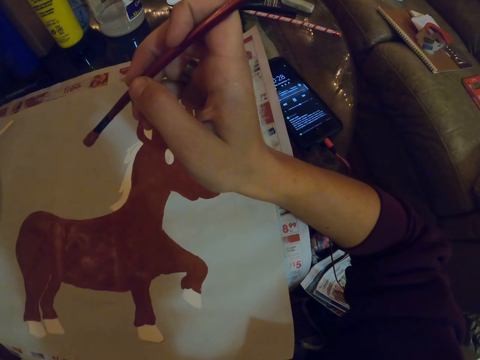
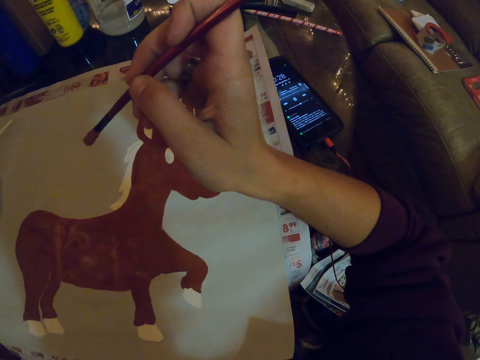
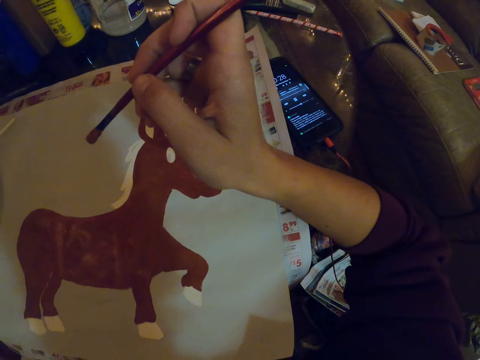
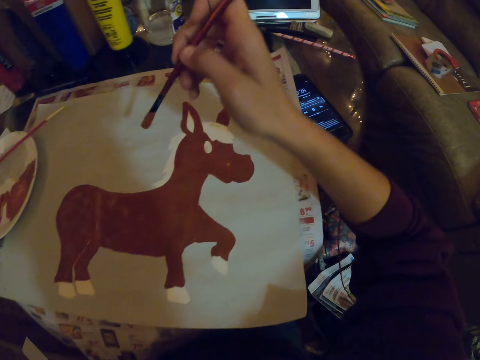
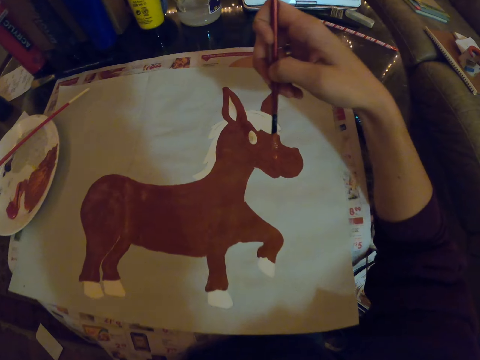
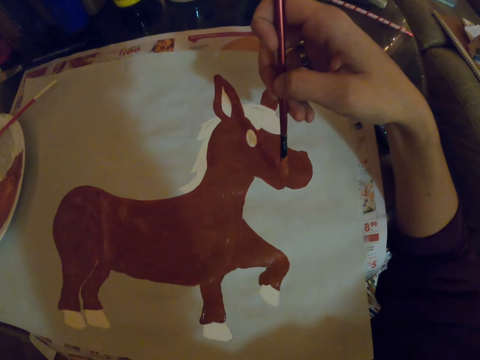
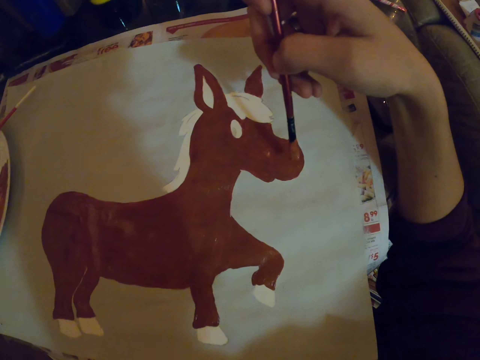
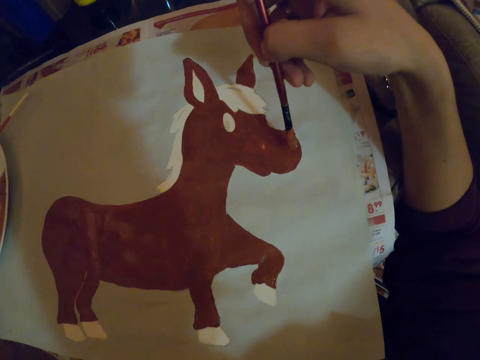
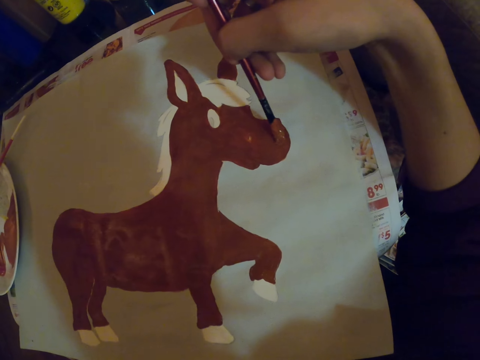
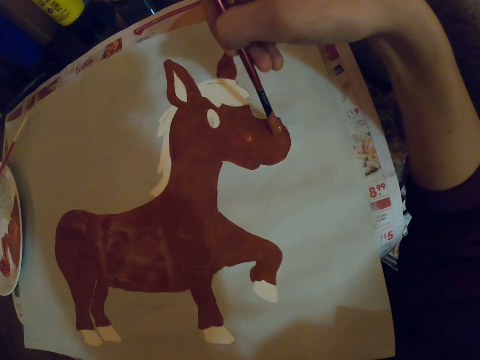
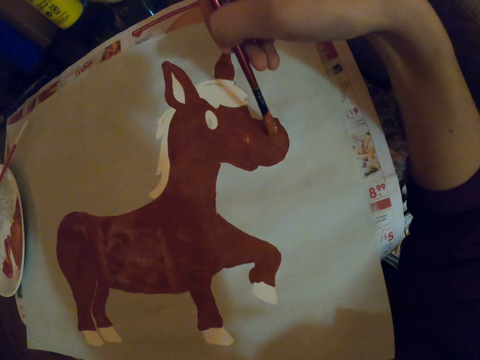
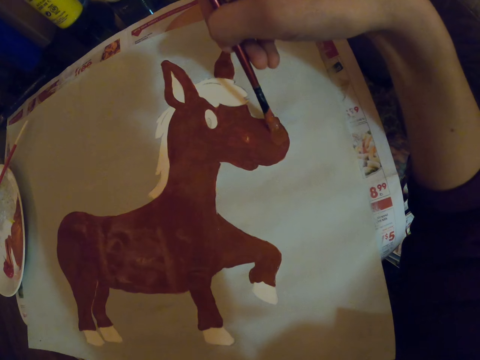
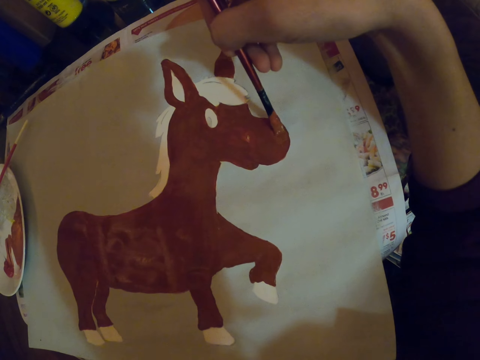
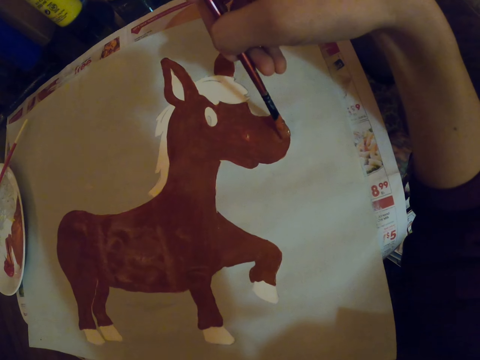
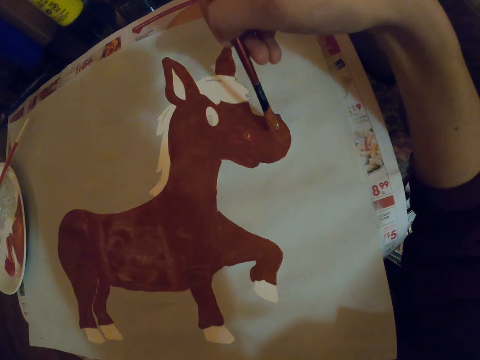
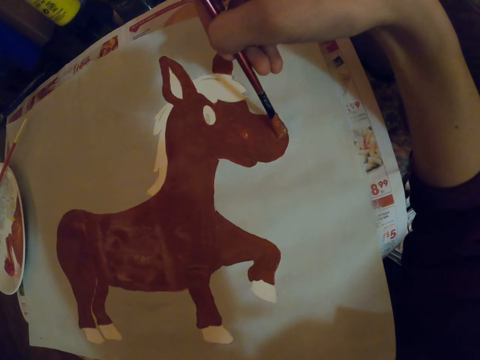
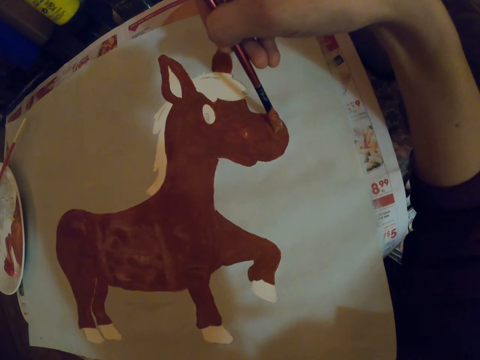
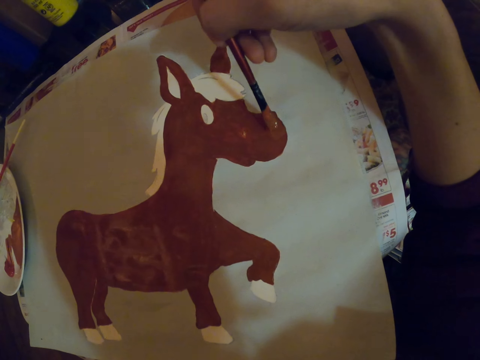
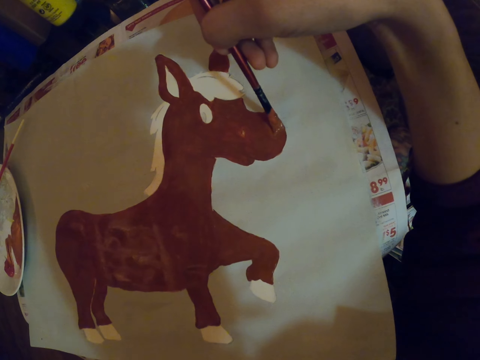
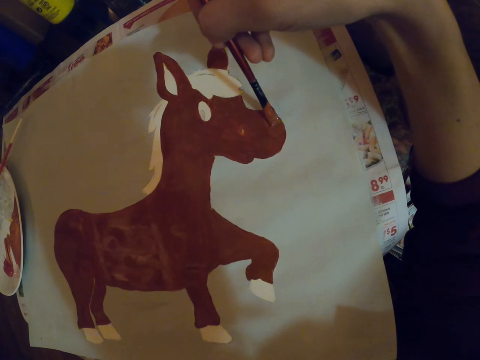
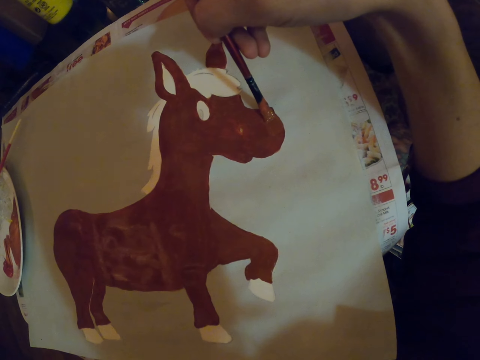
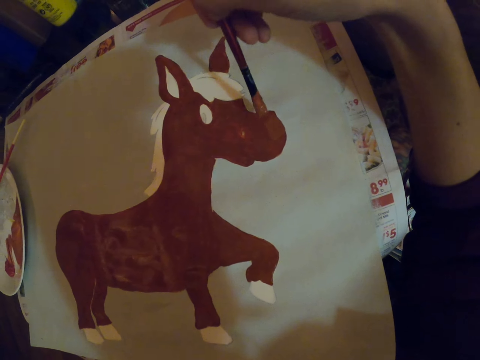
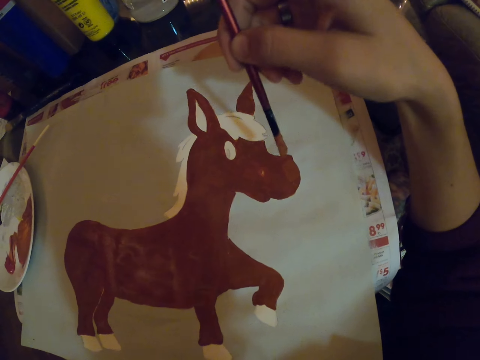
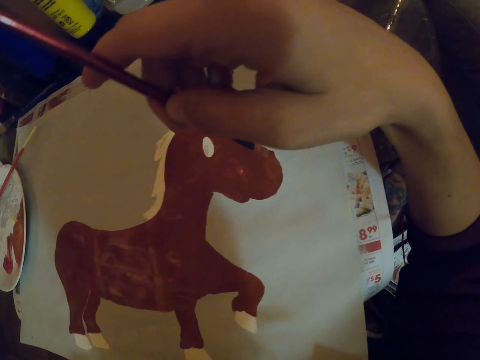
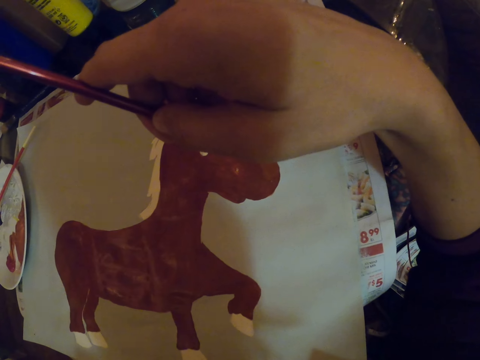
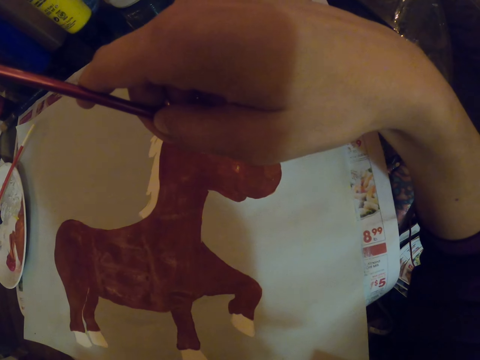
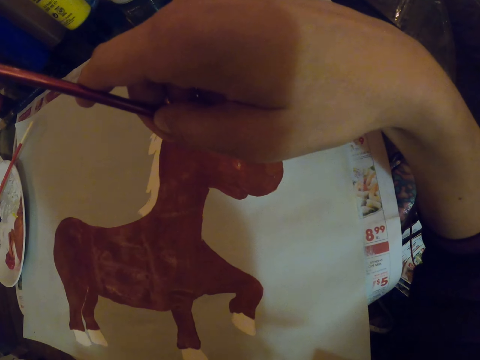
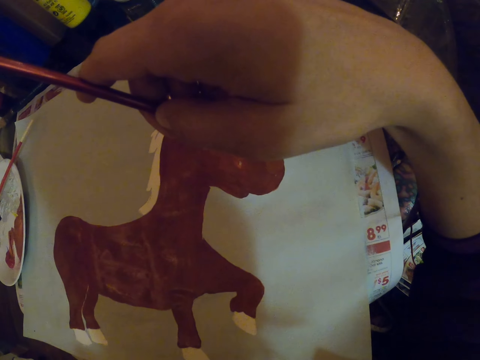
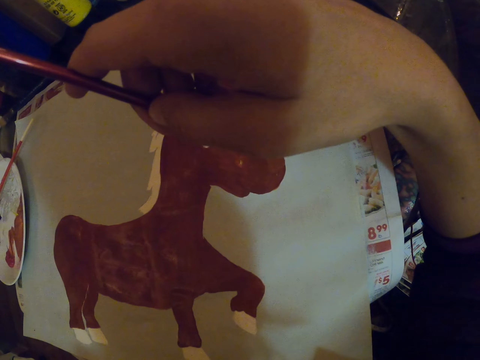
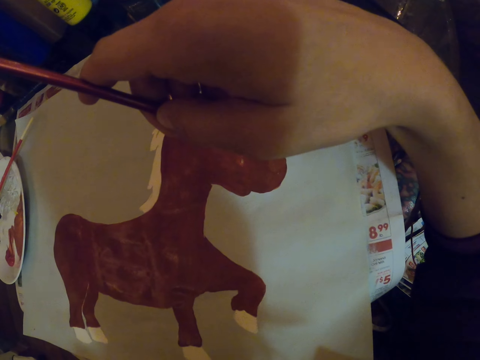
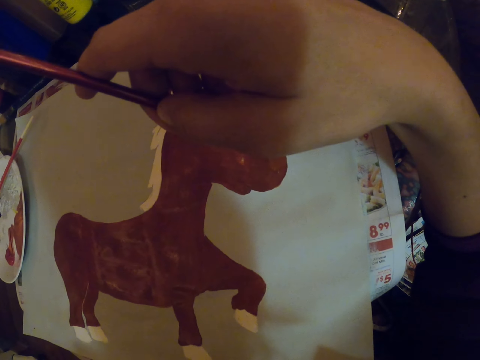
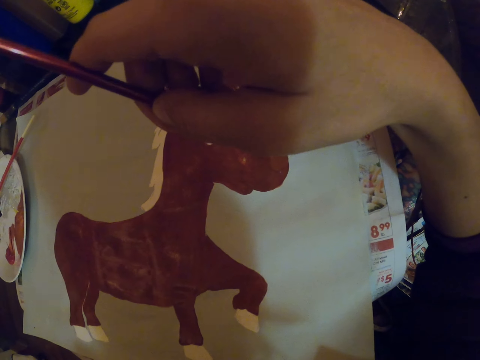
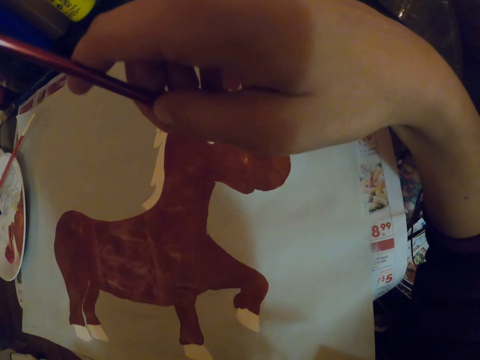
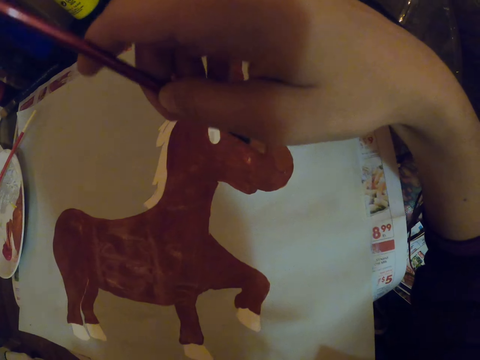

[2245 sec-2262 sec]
The camera wearer paints on a paper with a paint brush. They bend the paint brush.

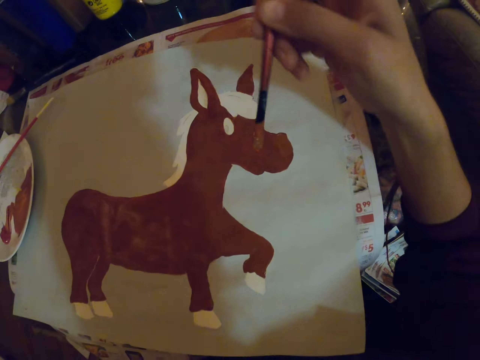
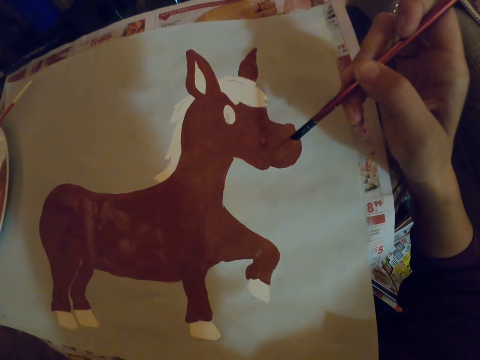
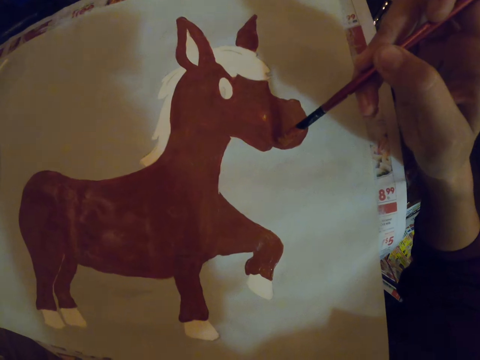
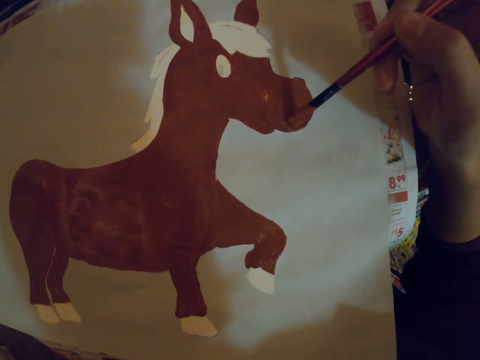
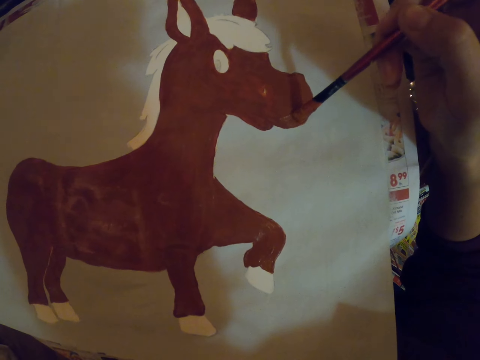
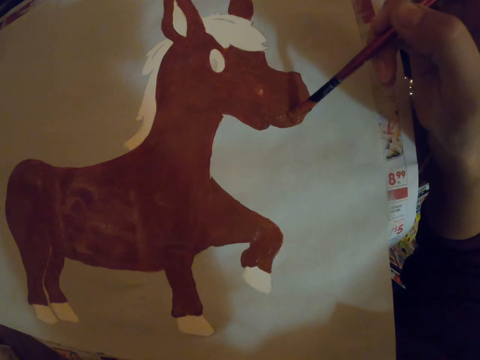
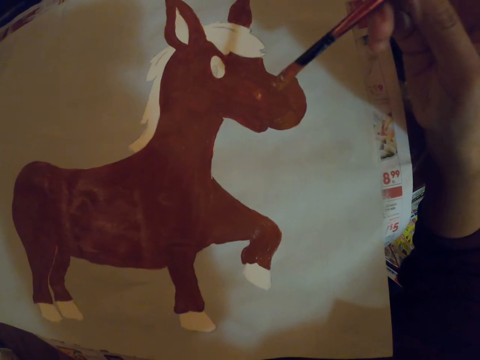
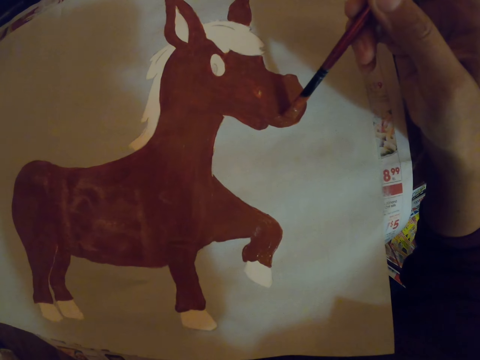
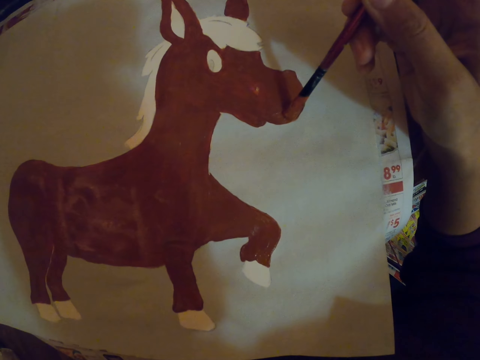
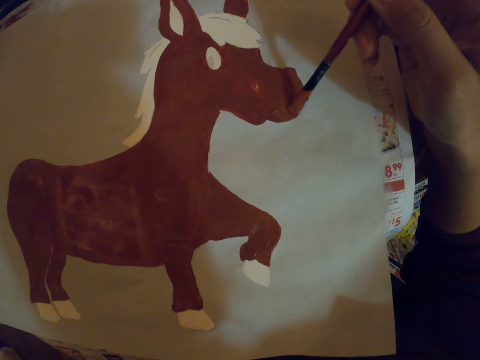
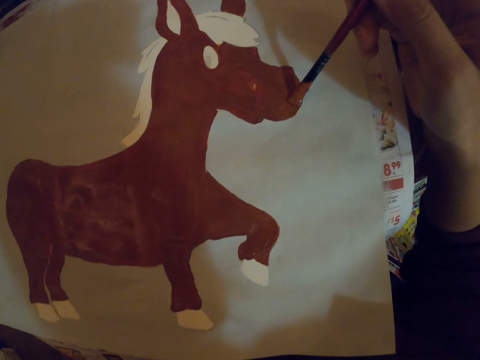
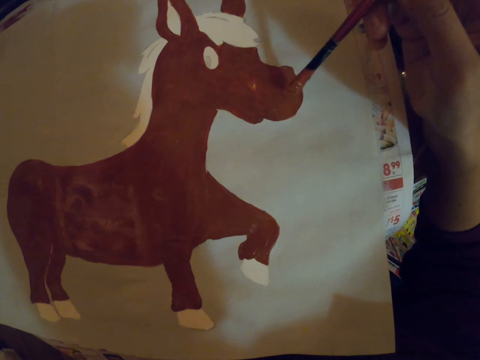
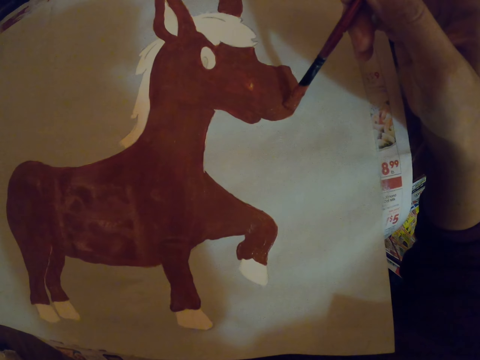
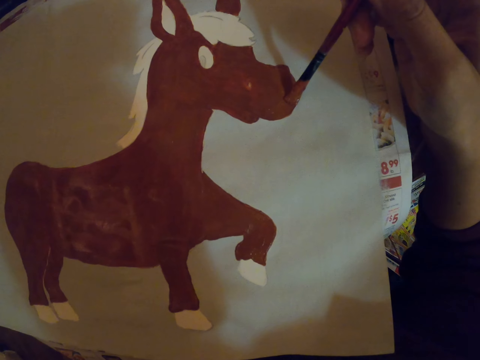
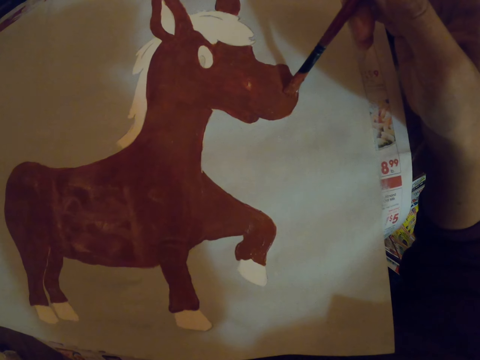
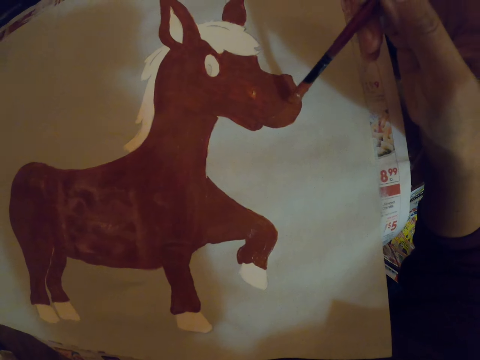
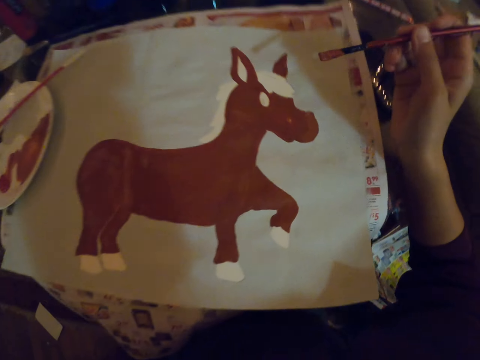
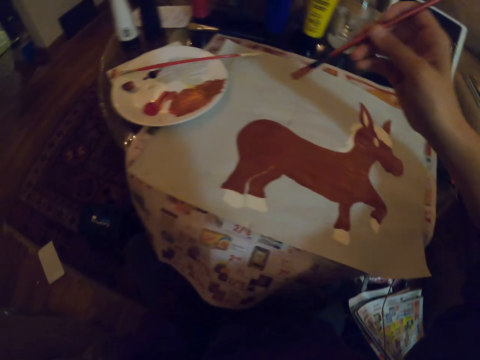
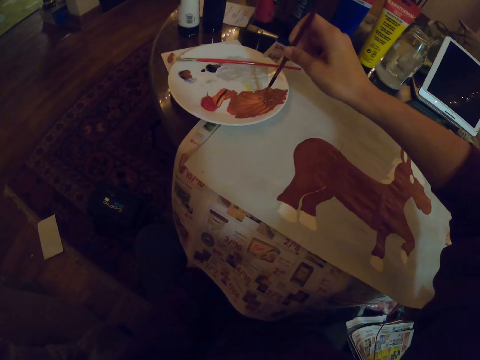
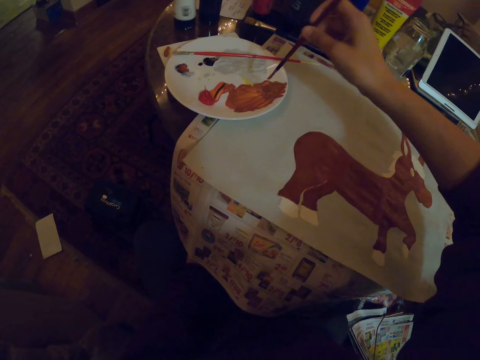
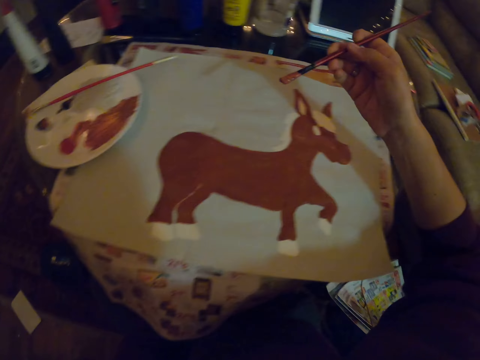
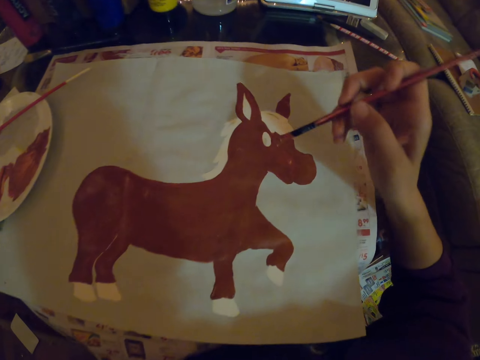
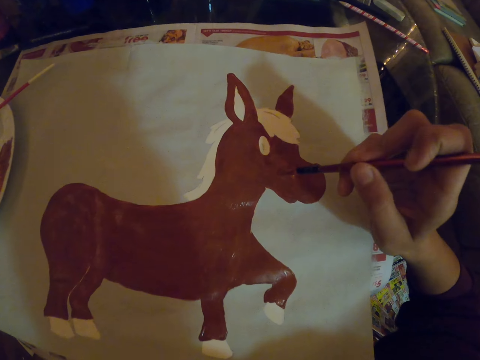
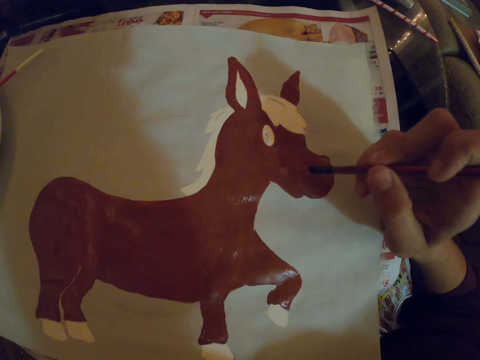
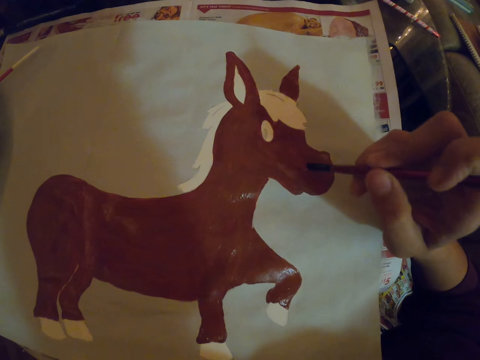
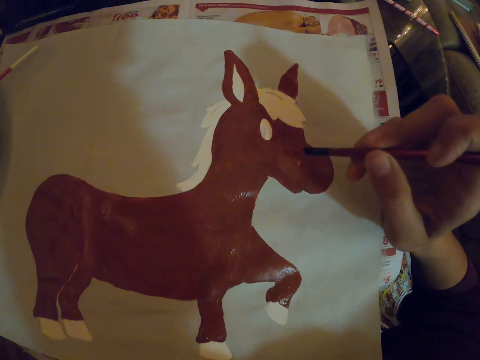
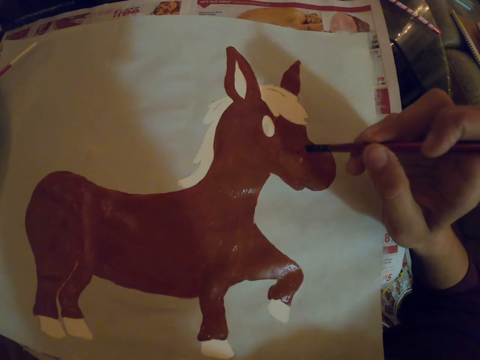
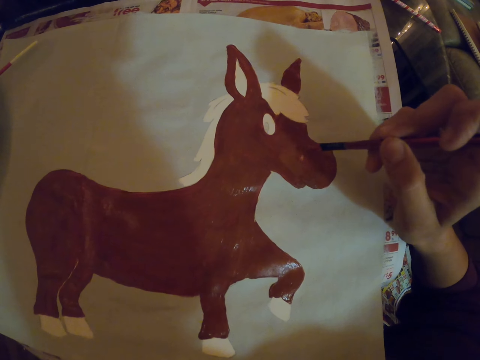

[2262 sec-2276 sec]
The camera wearer paints with a paint brush. They dip the paint brush in the paint. They paint on a paper with the paint brush.
